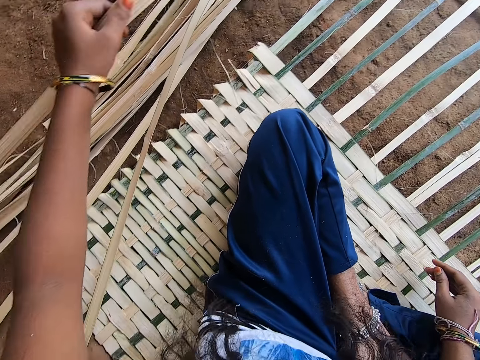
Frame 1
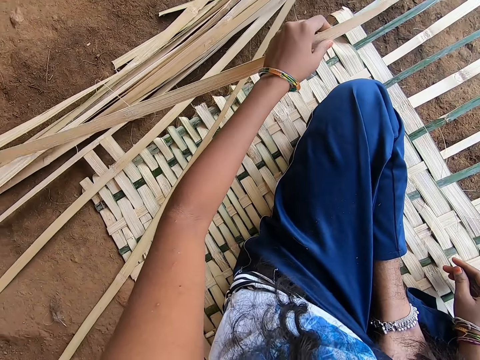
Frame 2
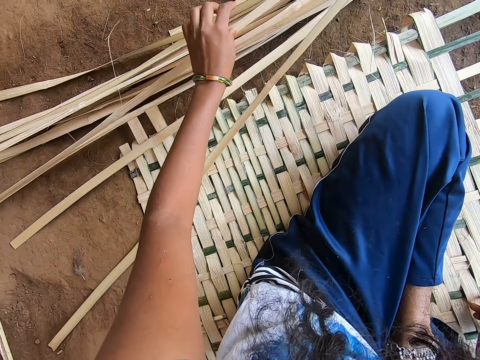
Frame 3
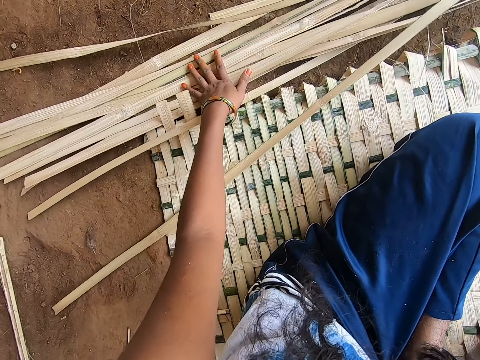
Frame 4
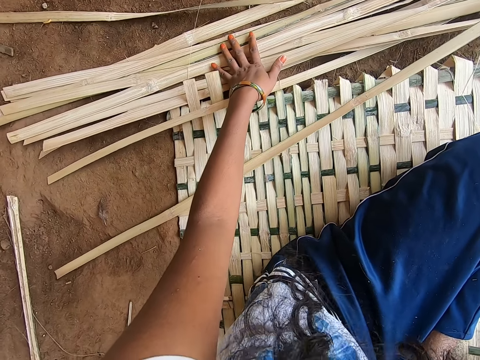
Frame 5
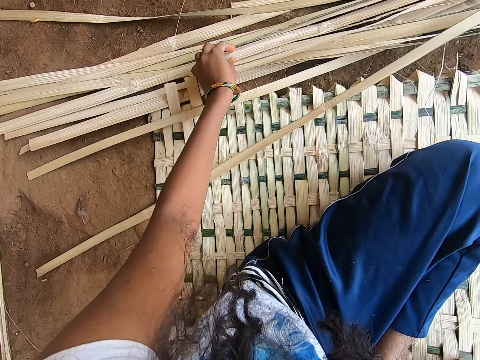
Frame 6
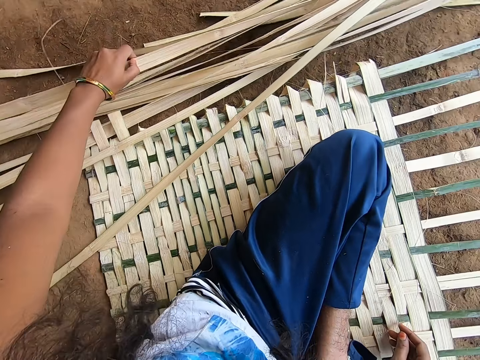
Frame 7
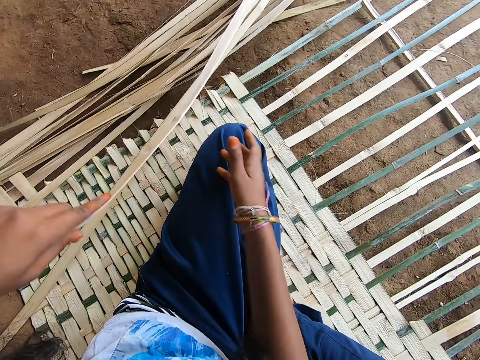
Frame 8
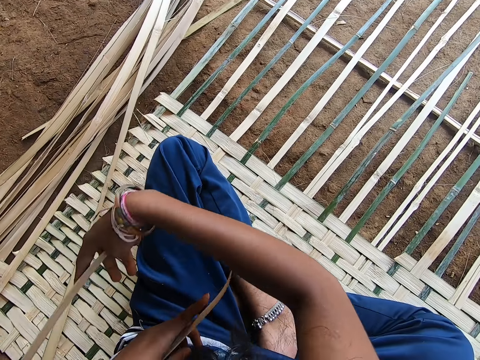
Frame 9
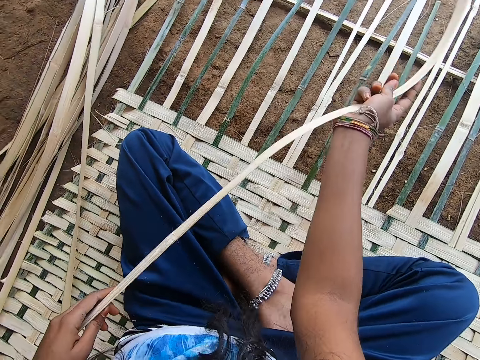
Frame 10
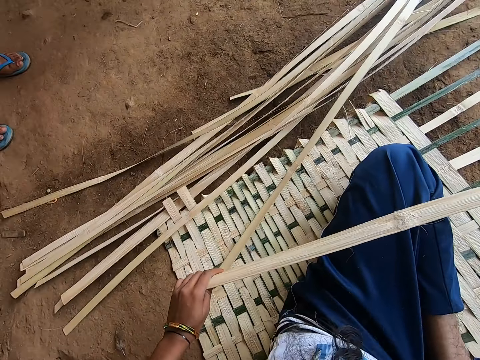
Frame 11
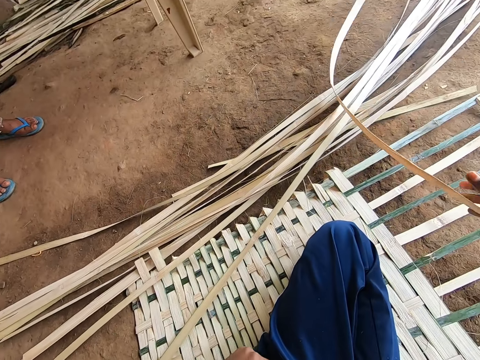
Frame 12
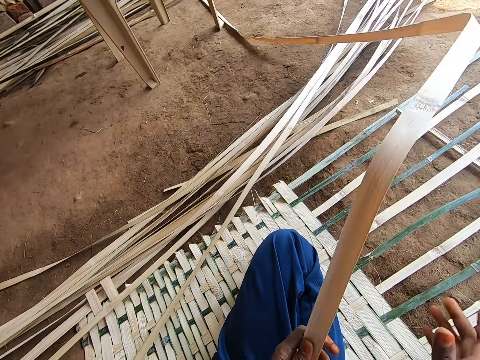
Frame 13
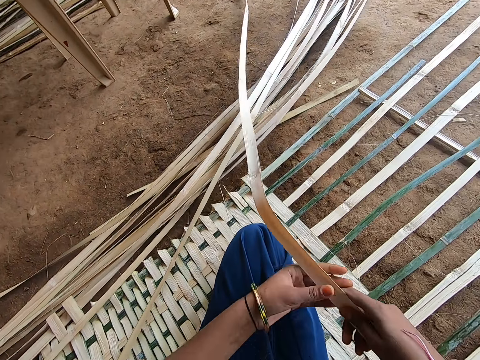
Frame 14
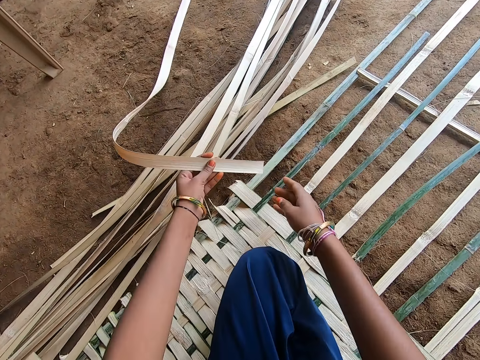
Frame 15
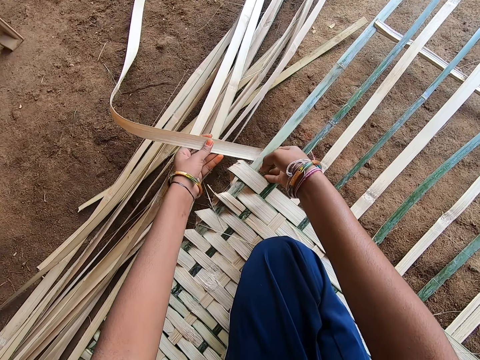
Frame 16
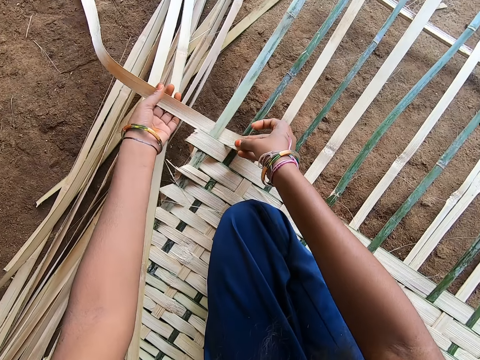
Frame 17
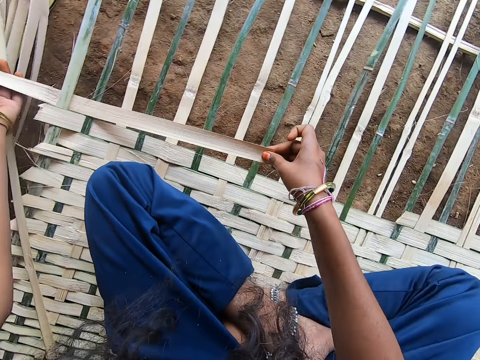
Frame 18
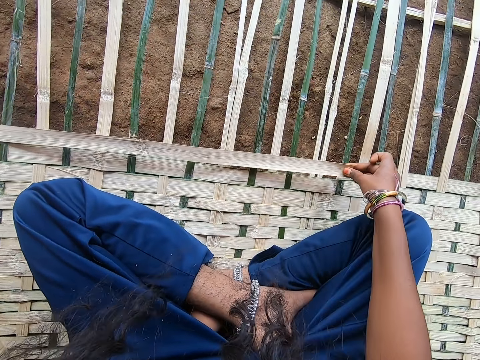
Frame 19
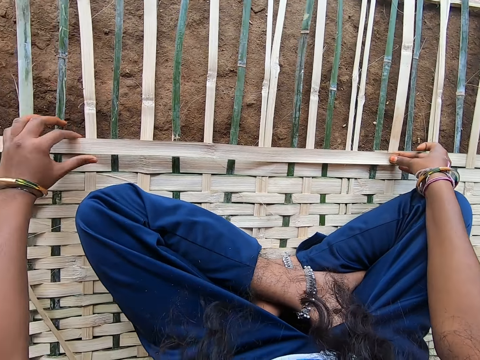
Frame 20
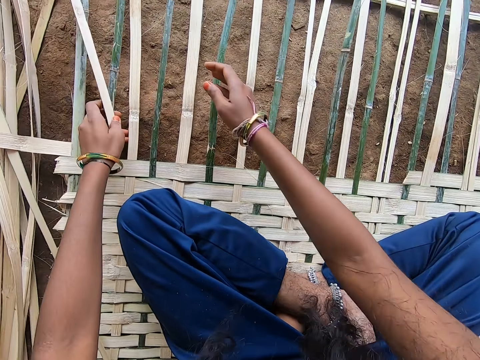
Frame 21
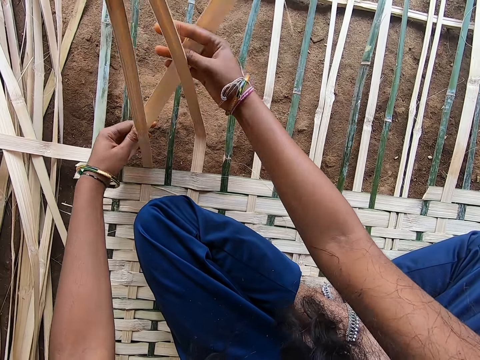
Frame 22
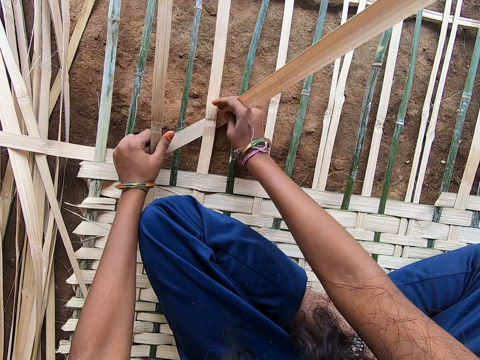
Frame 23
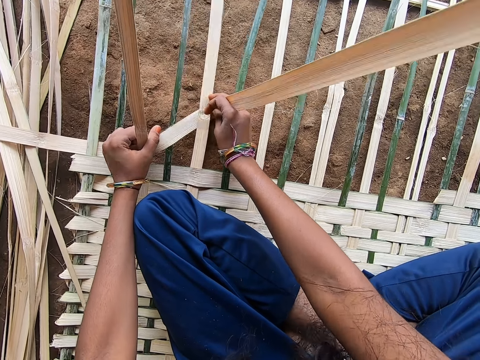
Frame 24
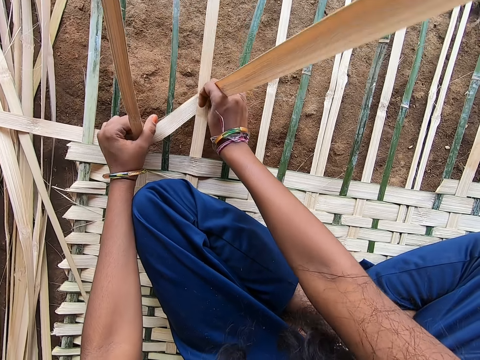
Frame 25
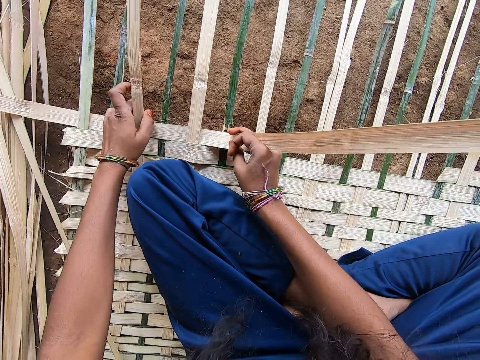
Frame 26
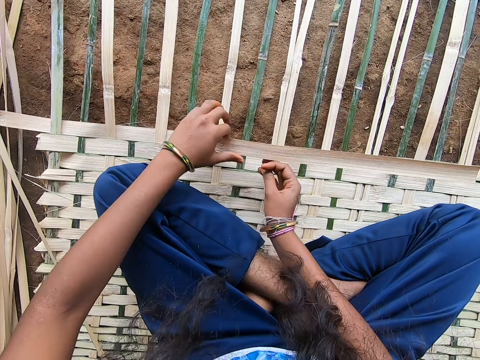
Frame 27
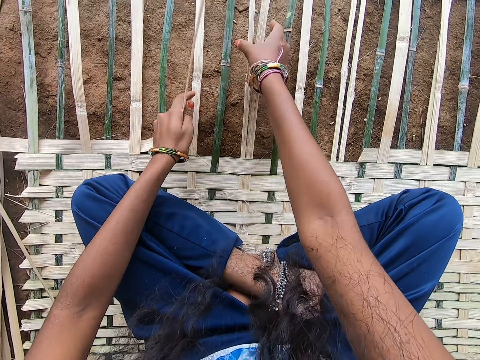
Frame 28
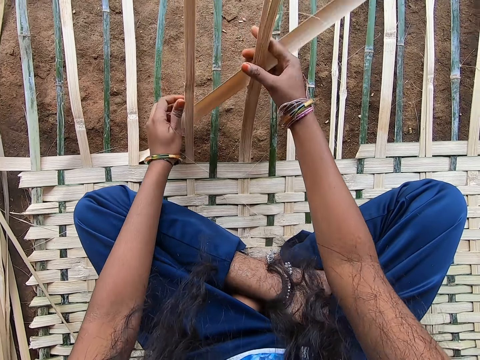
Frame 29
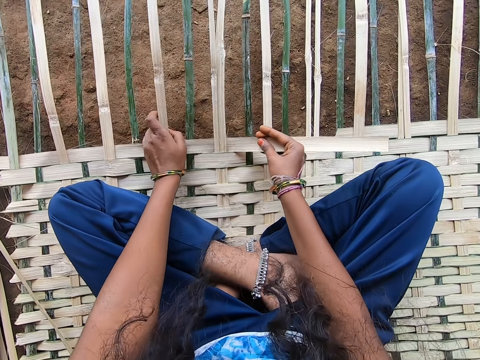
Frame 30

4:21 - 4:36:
The camera wearer picks a reed from the ground. They drop the reed on the ground. They touch the reeds on the ground. They pick a reed from the ground. They straighten the reed on the ground. They hold one end of the reed. They put the reed through a string of reeds. They fix the bamboo sticks together. They weave the reed through the mat.

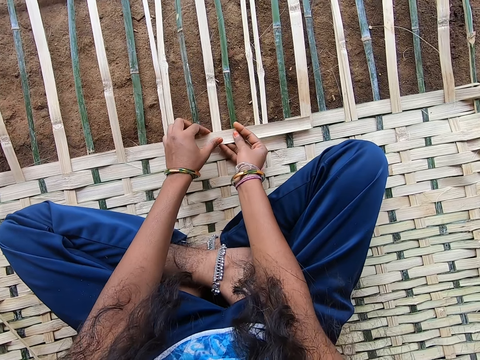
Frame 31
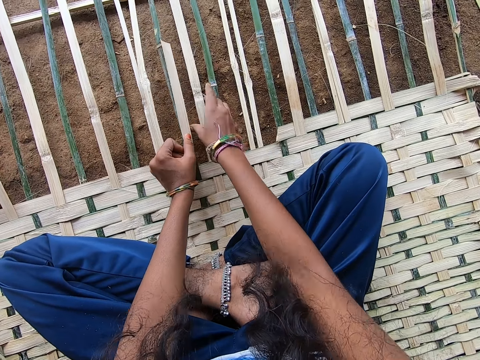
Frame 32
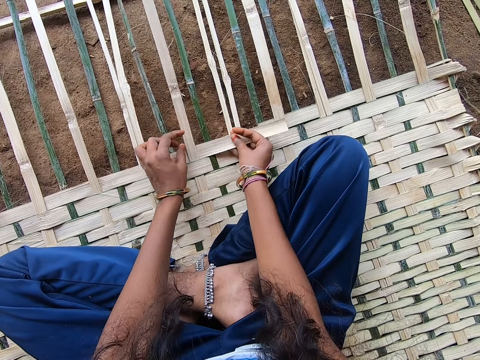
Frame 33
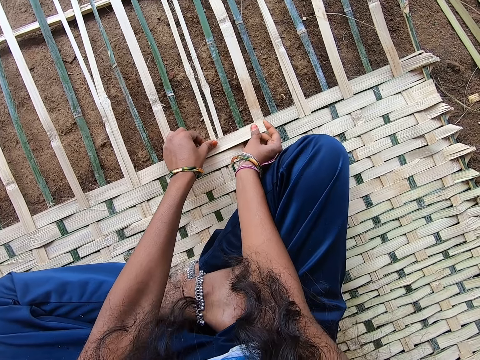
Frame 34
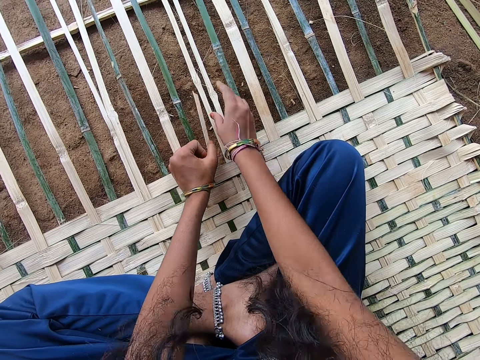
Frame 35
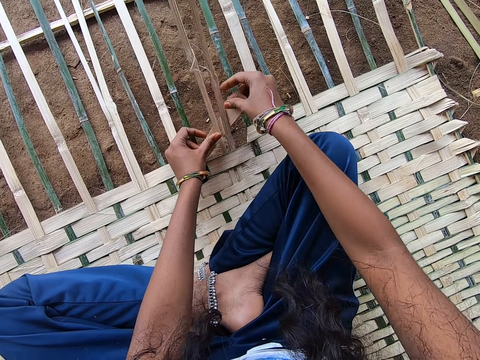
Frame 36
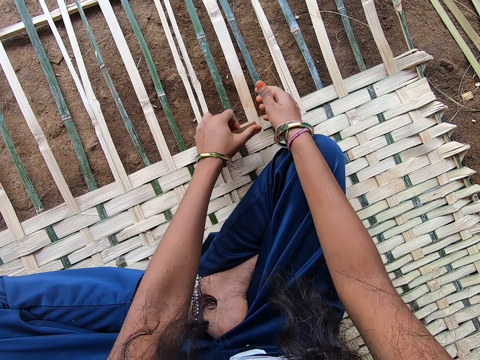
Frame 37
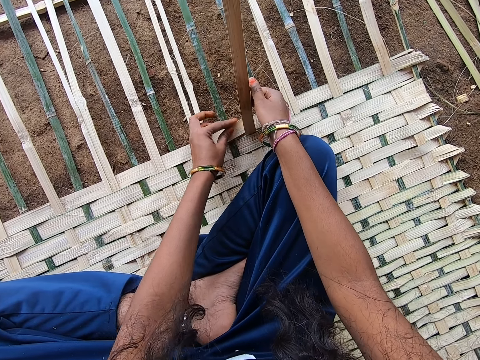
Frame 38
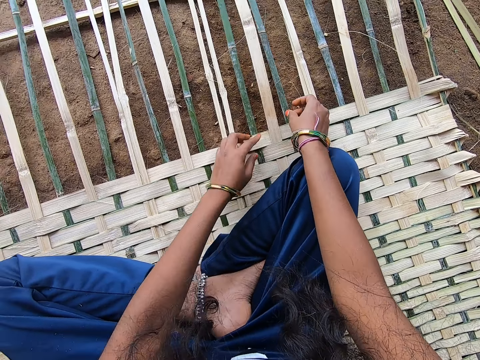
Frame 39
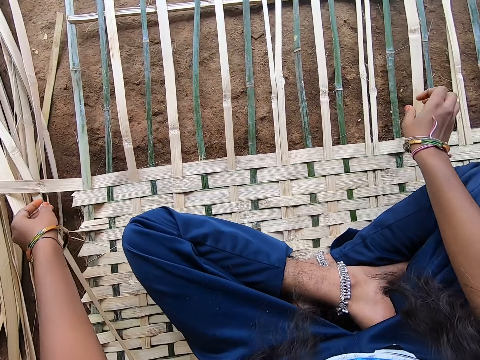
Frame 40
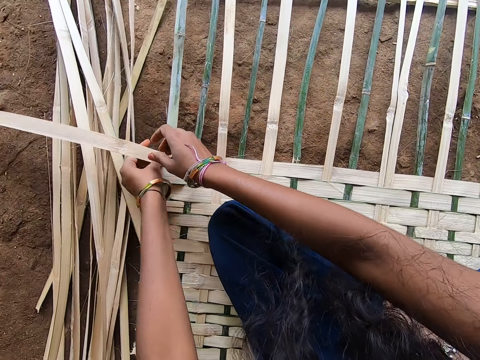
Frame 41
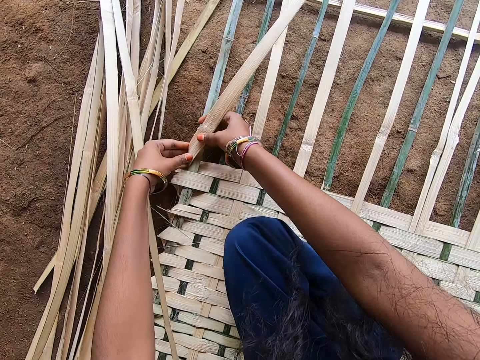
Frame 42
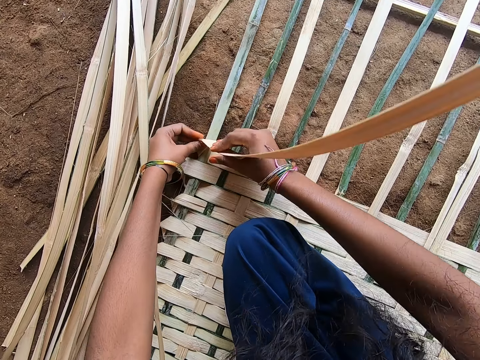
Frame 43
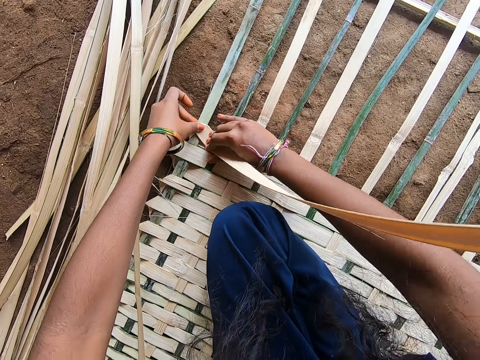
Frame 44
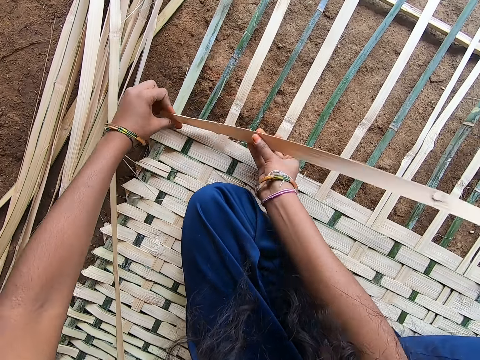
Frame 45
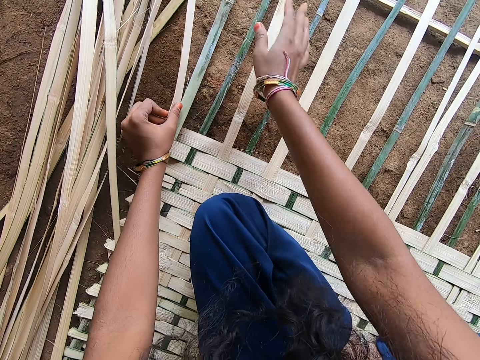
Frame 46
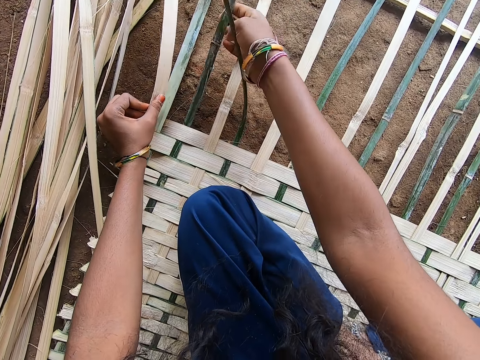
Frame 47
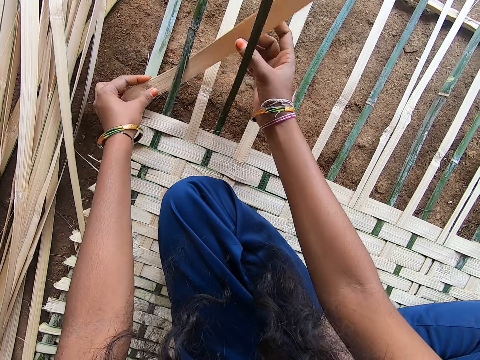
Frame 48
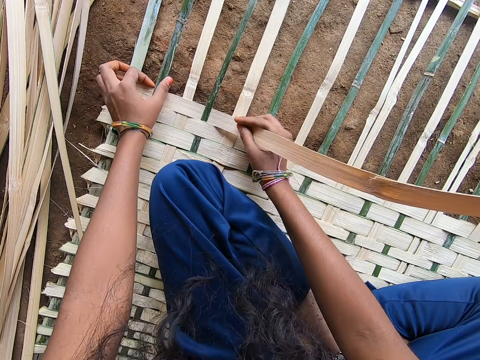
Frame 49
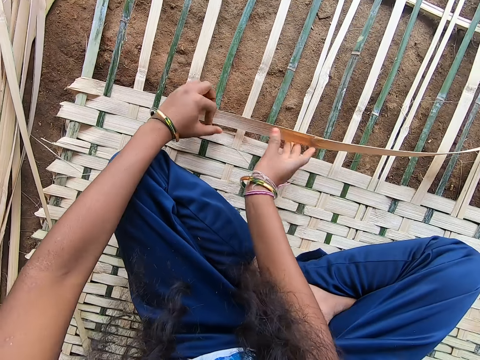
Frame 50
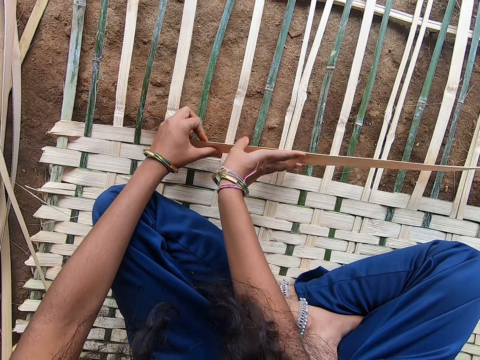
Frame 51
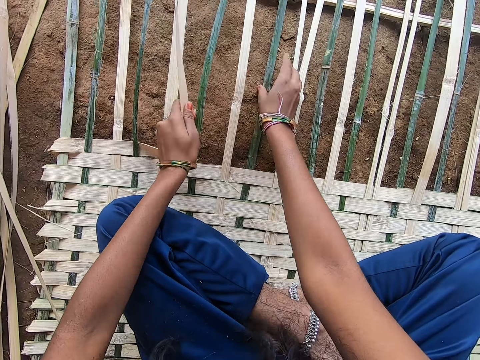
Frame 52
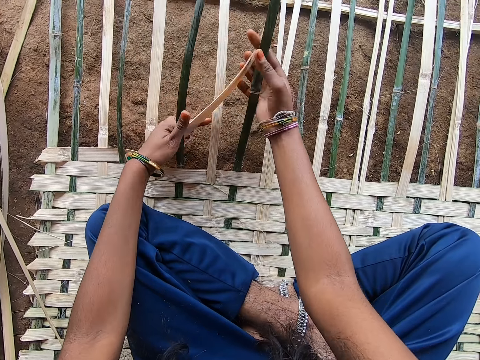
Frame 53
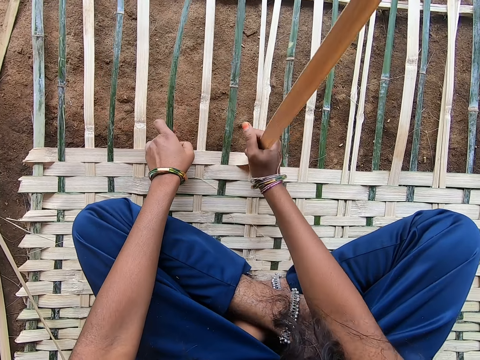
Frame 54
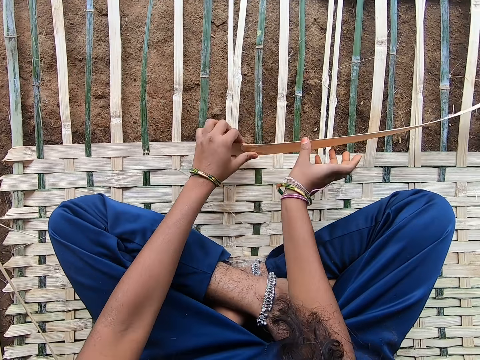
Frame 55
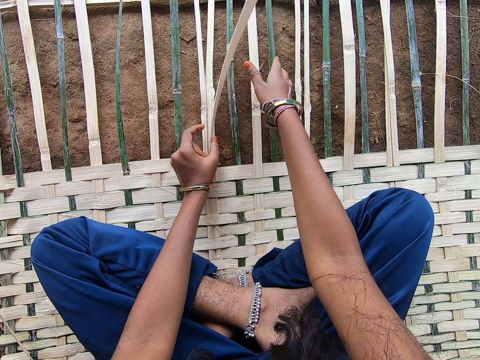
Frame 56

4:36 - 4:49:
The camera wearer lets go of the reed. They fold the reed at the edge of the mat. They weave the reed through the mat.
